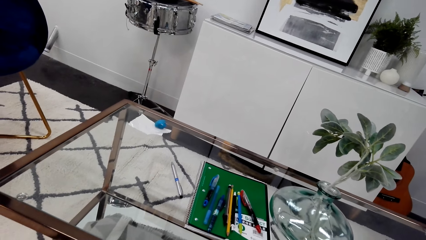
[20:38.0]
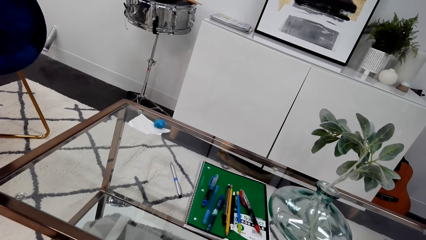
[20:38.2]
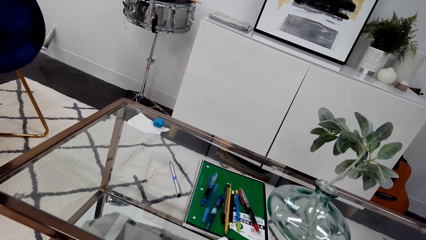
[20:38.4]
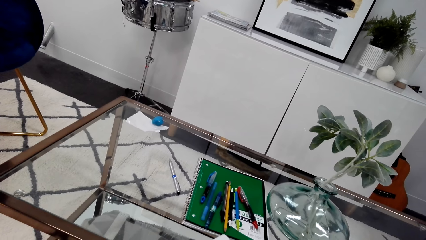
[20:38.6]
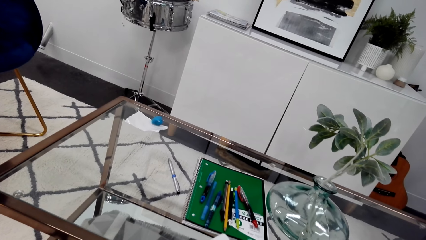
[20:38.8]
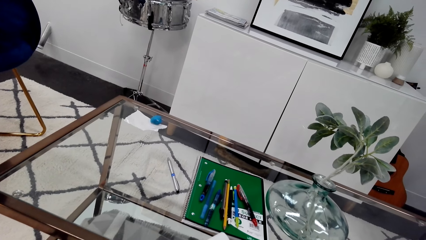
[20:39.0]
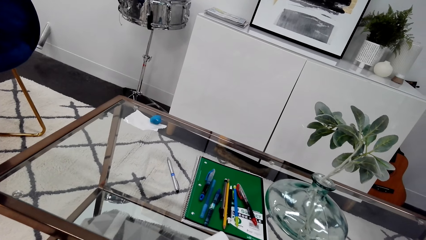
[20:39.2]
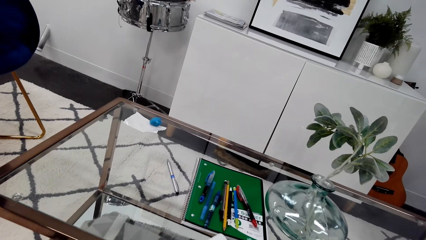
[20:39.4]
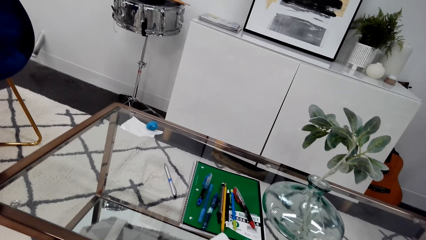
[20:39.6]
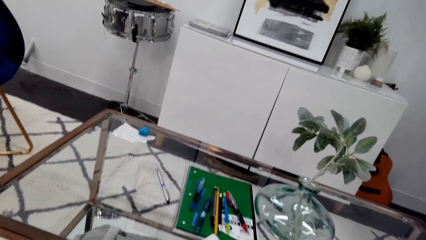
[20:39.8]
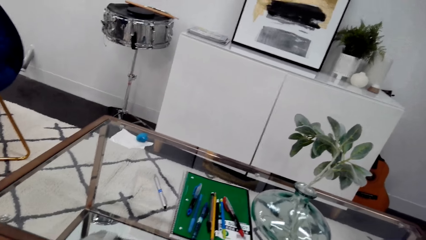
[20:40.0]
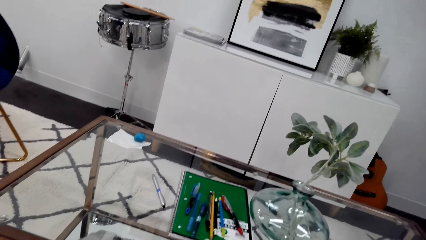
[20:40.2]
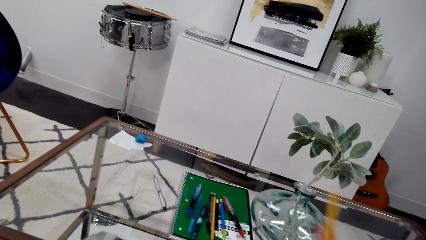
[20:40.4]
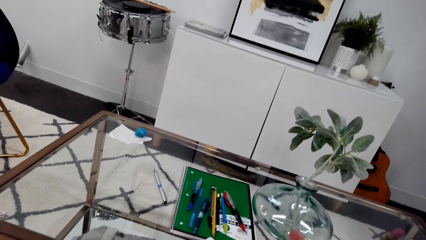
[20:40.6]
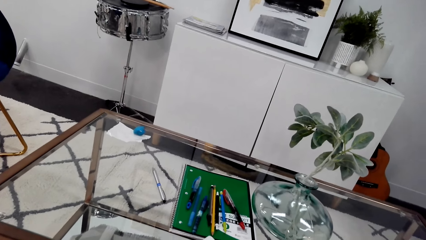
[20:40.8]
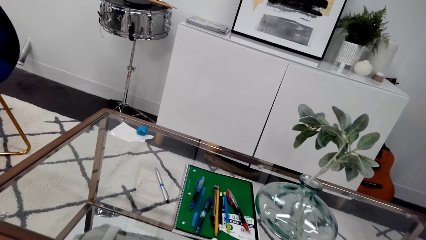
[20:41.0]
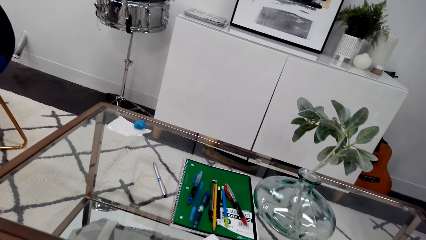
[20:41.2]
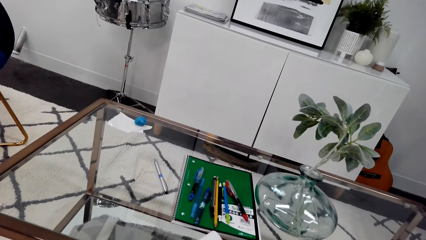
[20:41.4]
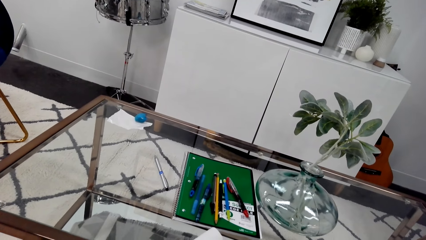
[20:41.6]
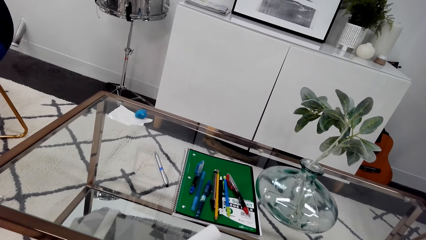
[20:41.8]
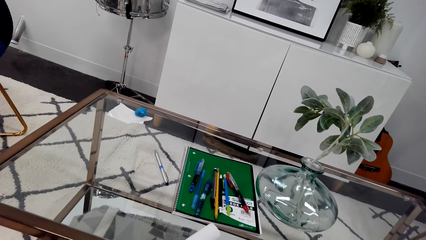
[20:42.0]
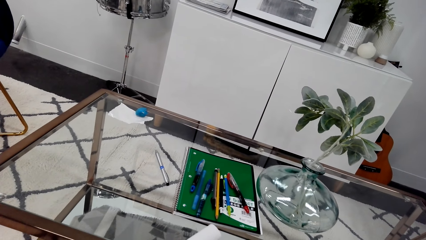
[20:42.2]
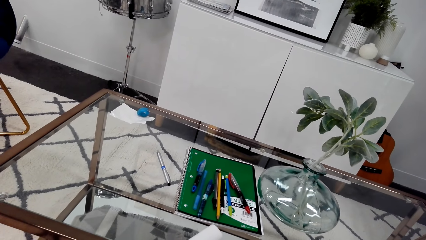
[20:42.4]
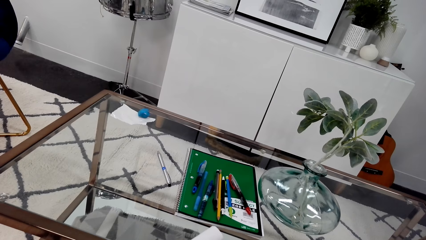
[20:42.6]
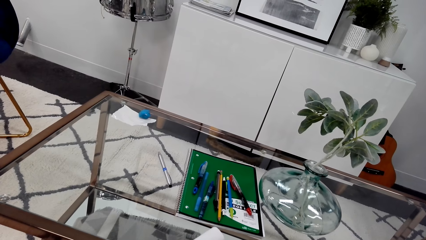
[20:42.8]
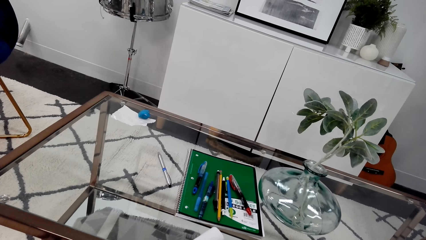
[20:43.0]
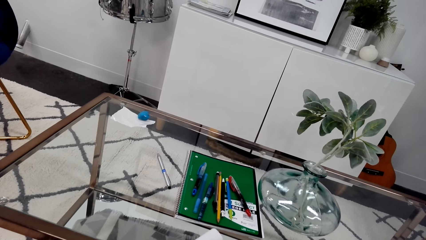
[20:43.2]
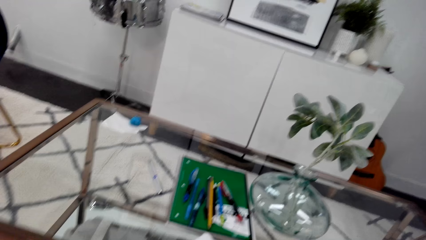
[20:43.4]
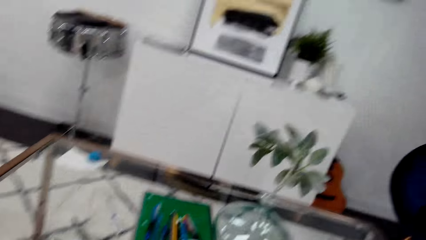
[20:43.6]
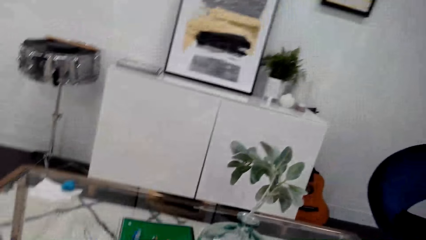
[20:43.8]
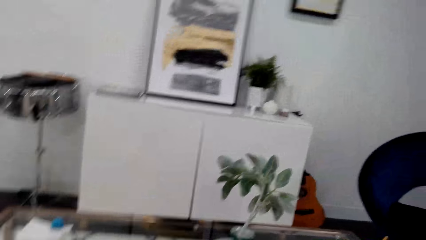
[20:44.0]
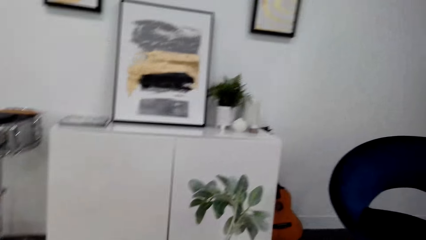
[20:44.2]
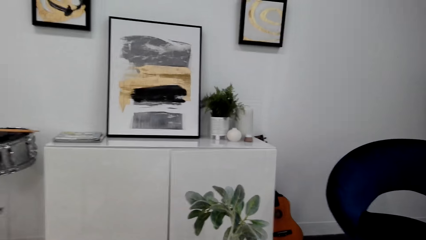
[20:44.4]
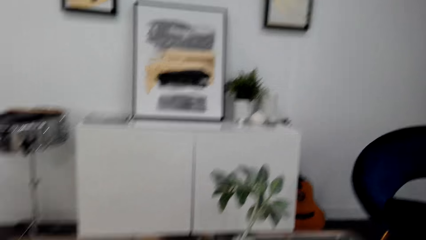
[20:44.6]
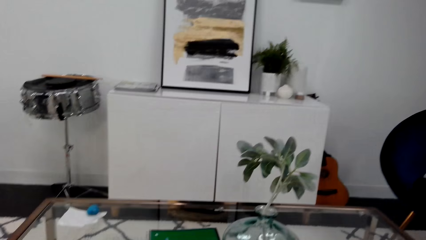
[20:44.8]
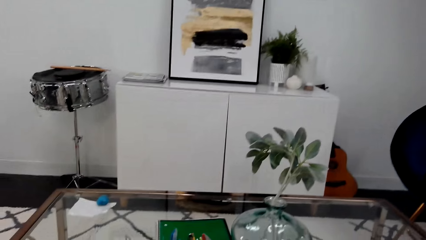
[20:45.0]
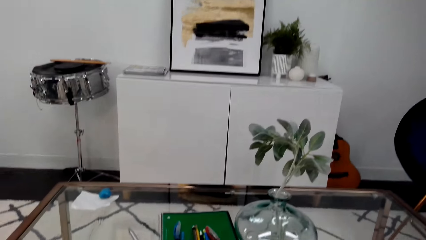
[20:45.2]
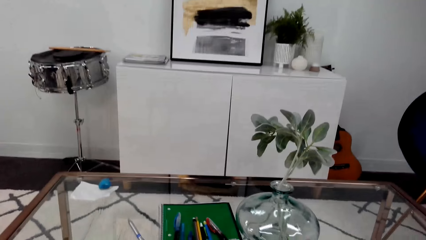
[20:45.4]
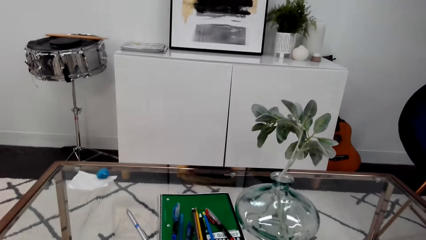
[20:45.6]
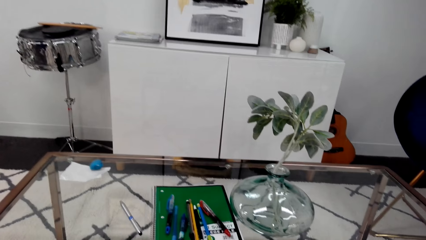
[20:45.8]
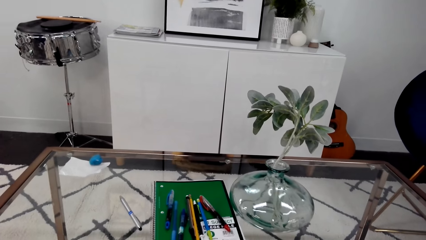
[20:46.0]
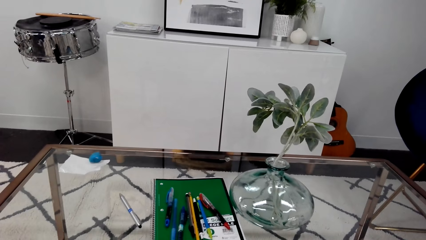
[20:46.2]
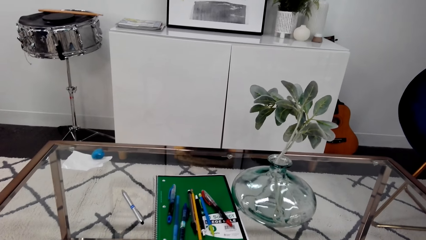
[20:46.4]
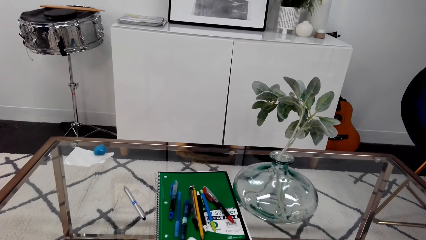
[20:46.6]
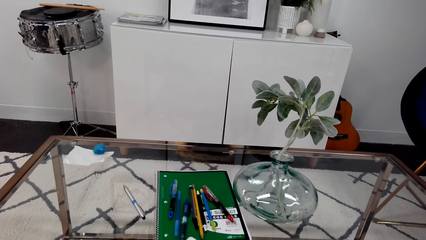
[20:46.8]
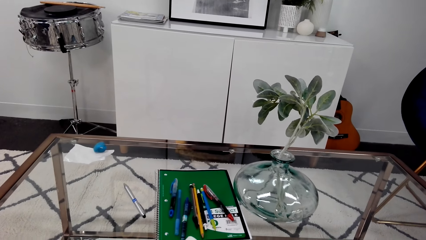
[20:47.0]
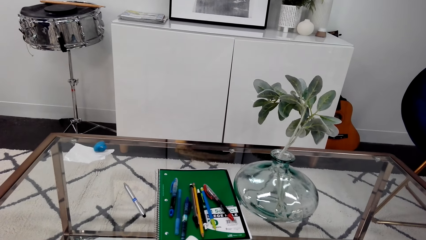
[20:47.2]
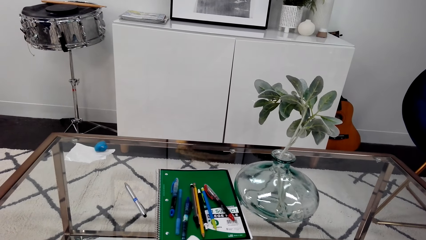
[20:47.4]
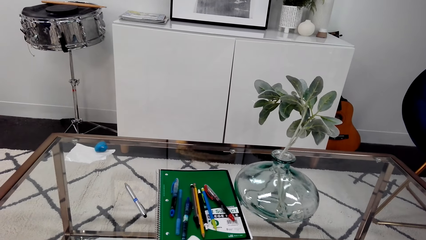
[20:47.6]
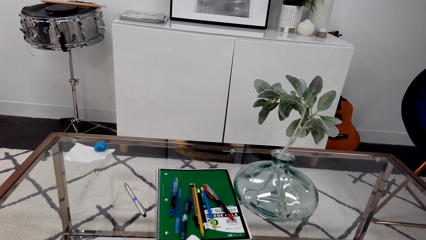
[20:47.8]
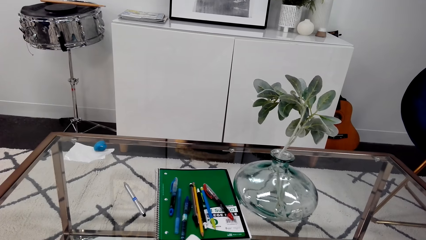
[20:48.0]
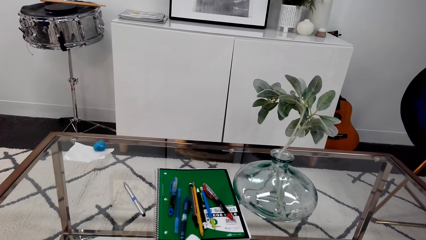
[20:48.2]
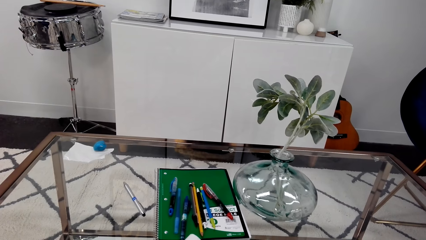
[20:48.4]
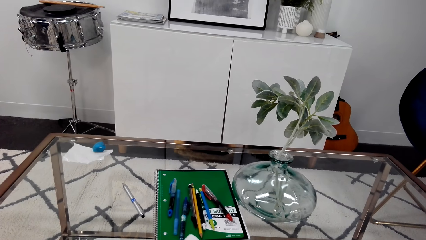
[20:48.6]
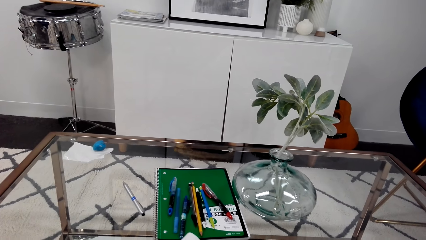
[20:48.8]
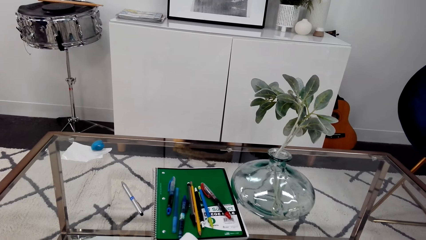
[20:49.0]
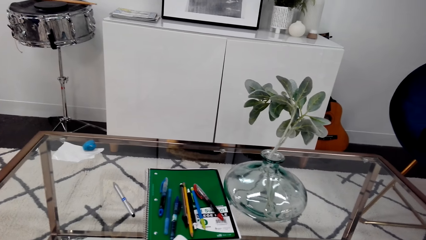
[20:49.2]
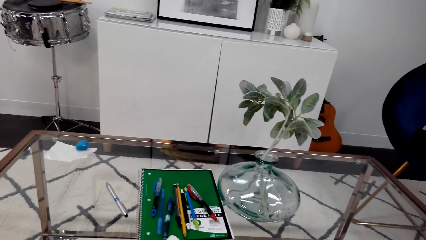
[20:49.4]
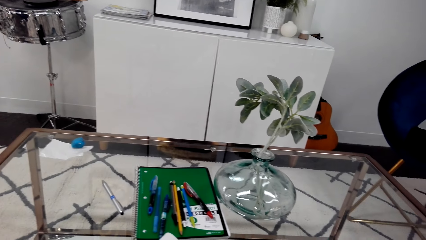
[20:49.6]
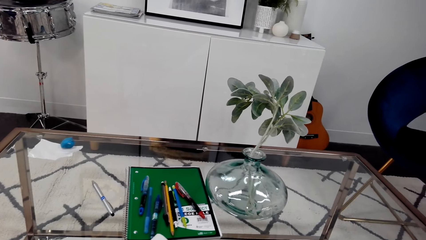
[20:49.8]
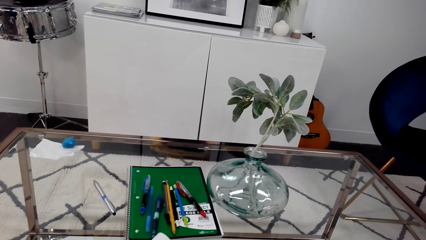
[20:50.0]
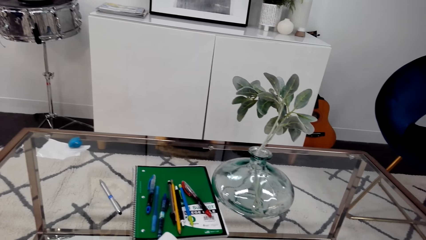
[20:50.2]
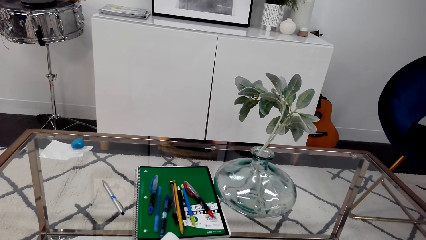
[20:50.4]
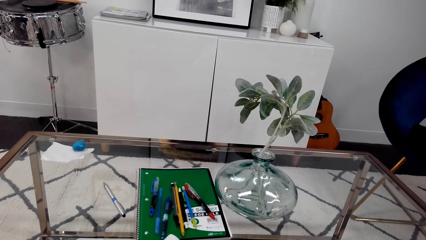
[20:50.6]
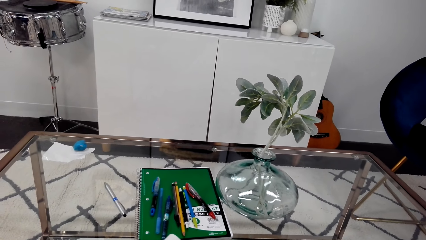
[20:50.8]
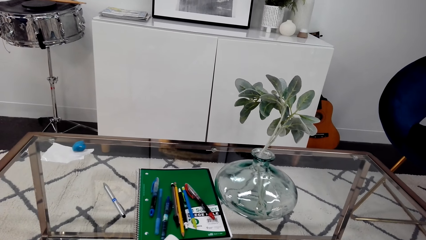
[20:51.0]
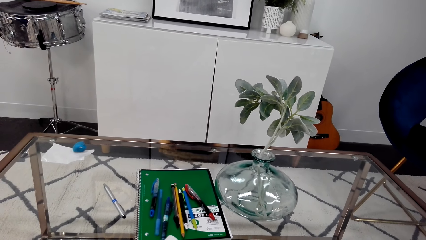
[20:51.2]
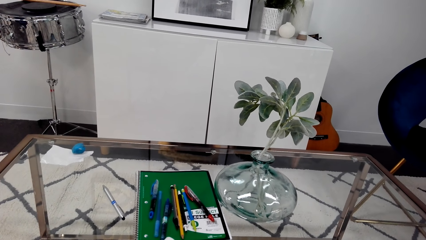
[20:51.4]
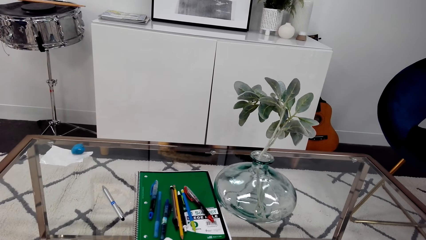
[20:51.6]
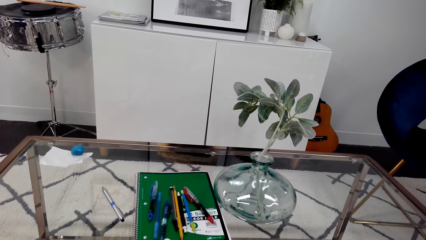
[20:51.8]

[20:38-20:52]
The camera wearer flips a pencil. They move the pen, stare at the table and look around the room. They look around and stare at the table.

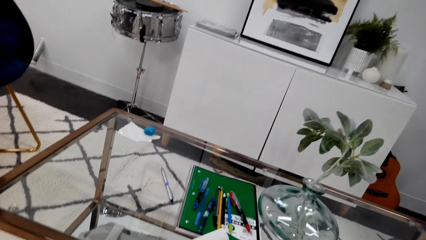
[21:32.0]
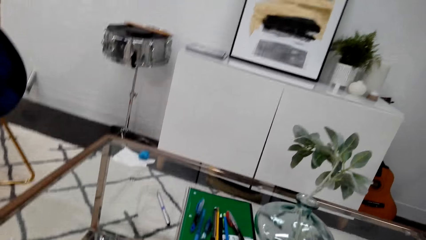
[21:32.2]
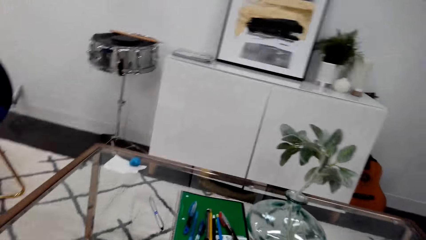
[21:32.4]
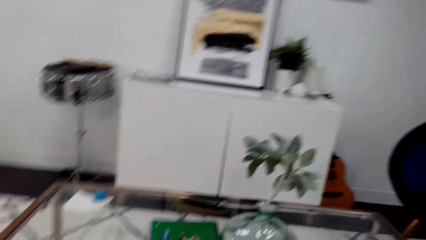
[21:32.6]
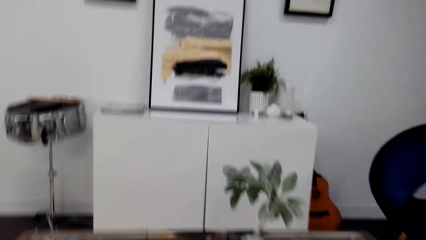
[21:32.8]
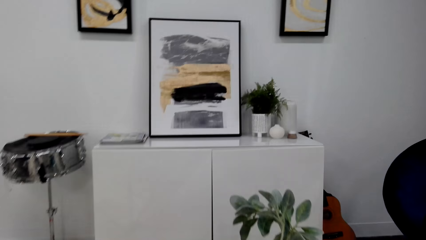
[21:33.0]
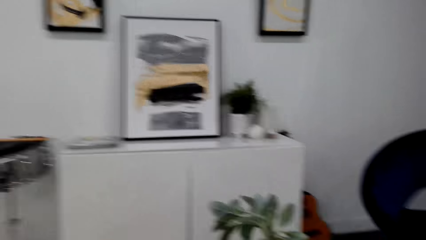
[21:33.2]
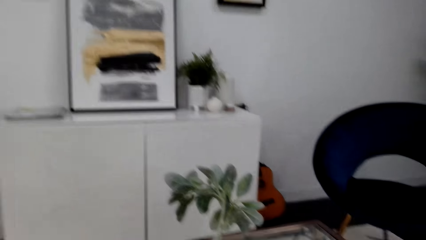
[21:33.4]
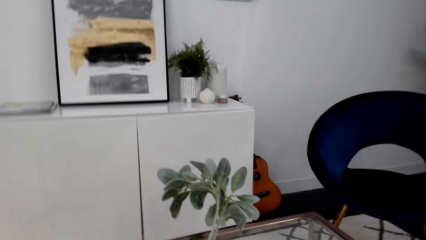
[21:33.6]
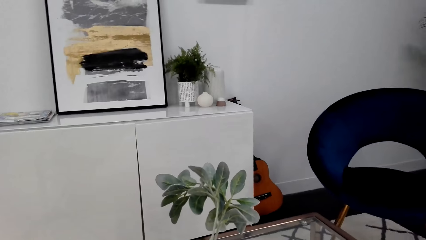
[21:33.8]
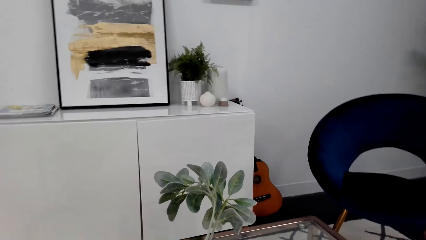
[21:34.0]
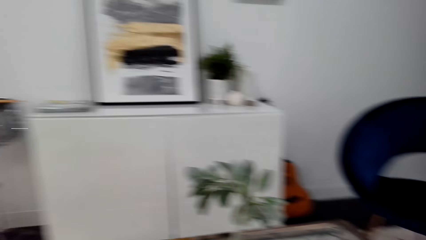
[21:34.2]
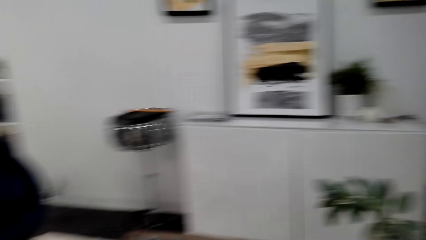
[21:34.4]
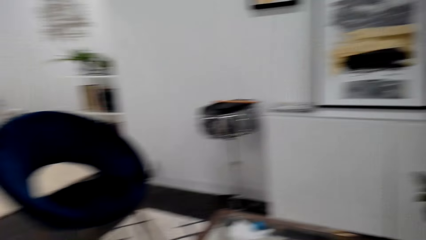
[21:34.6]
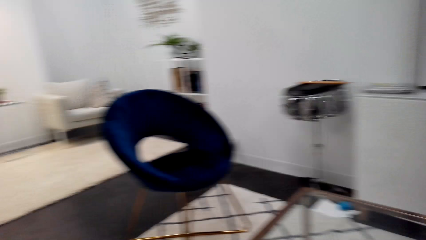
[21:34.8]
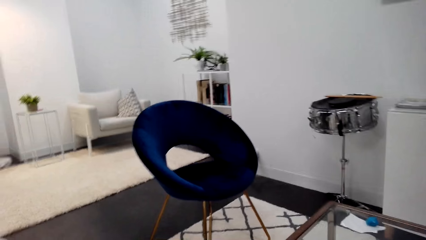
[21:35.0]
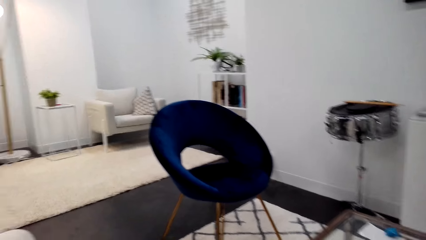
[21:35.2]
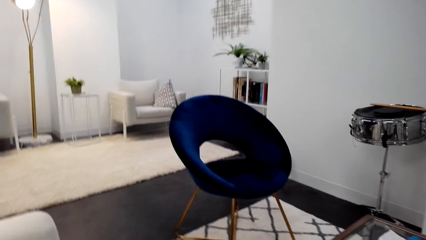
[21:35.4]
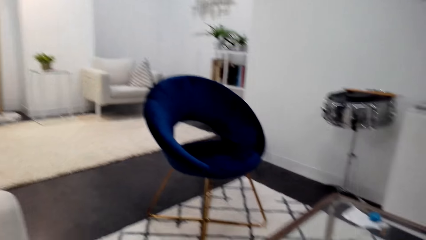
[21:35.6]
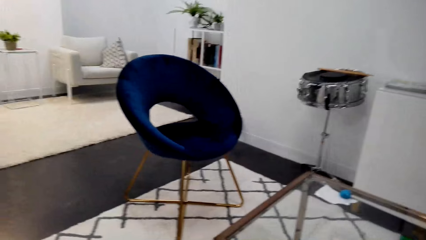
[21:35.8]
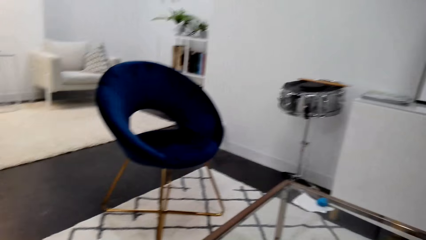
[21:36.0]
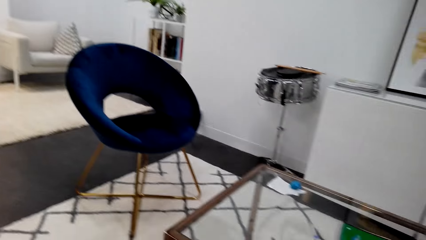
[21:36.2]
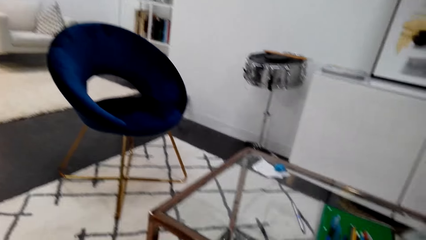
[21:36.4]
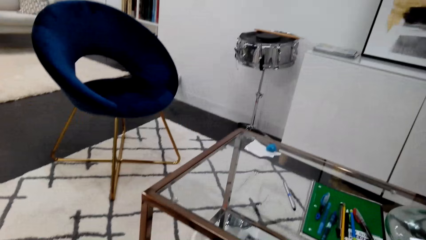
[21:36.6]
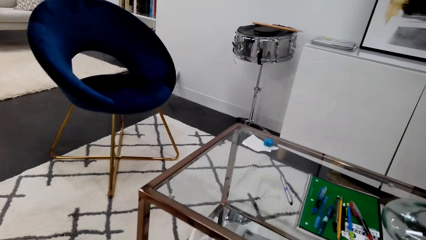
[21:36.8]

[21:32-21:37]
The camera wearer looks around.
